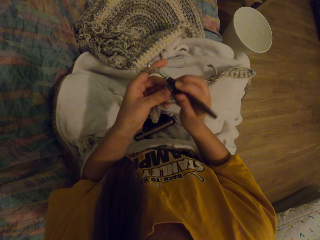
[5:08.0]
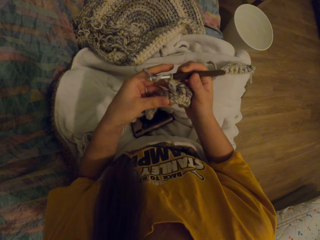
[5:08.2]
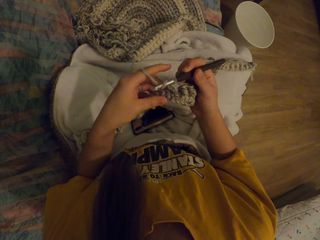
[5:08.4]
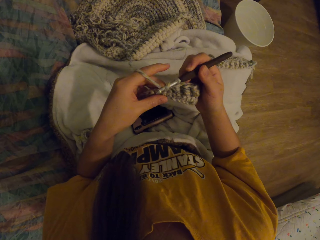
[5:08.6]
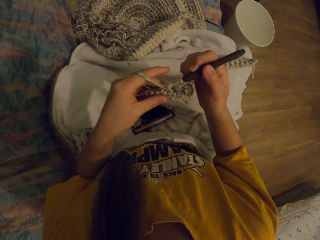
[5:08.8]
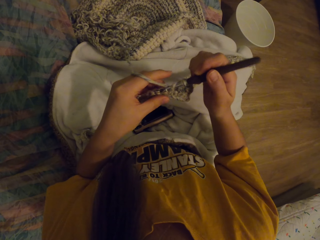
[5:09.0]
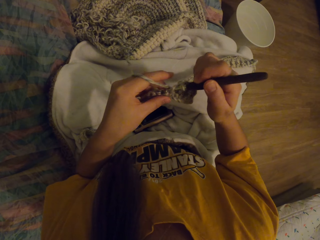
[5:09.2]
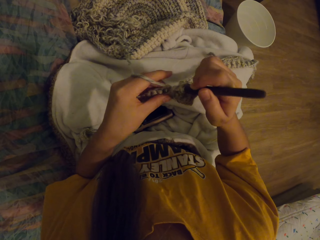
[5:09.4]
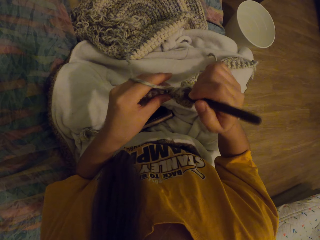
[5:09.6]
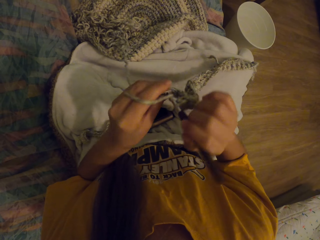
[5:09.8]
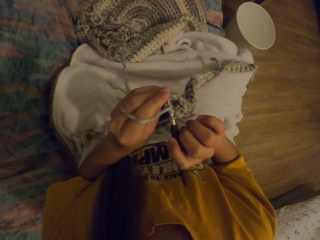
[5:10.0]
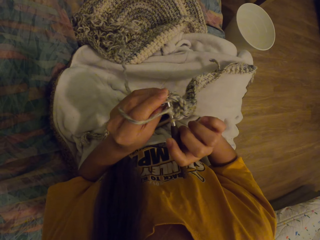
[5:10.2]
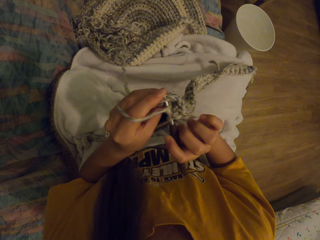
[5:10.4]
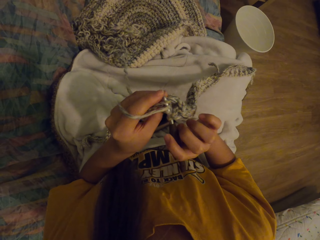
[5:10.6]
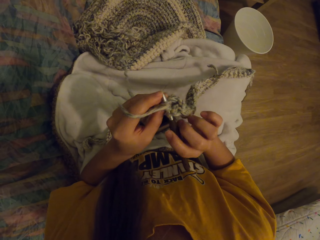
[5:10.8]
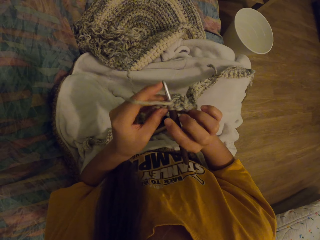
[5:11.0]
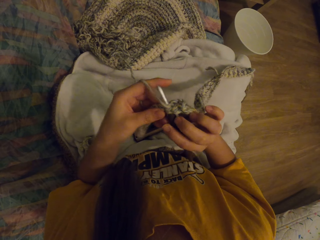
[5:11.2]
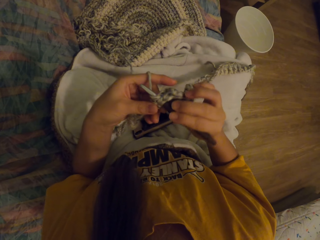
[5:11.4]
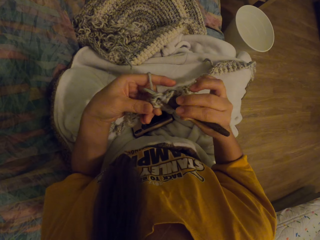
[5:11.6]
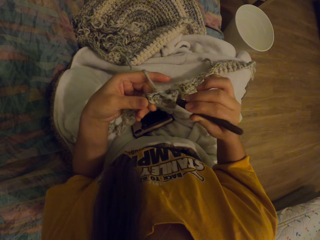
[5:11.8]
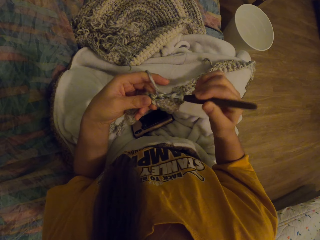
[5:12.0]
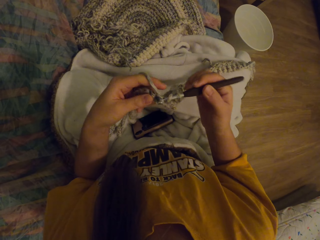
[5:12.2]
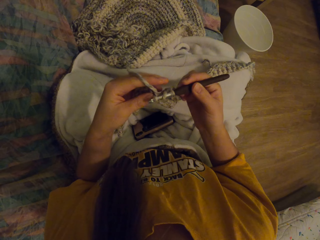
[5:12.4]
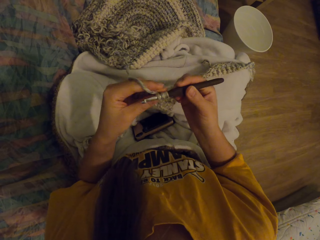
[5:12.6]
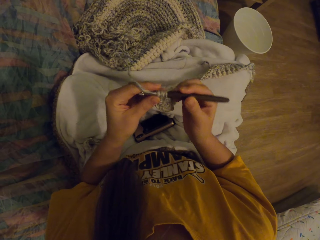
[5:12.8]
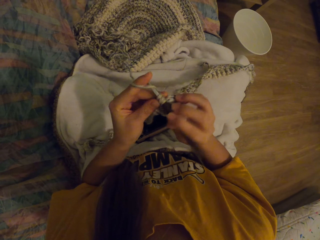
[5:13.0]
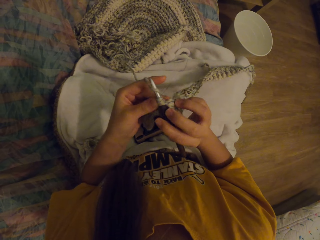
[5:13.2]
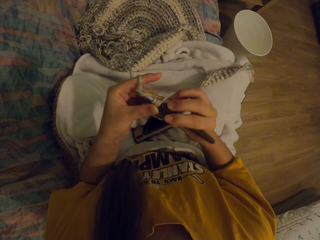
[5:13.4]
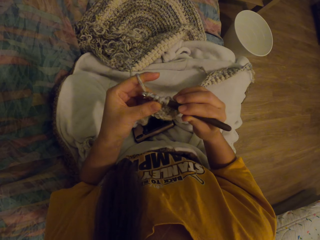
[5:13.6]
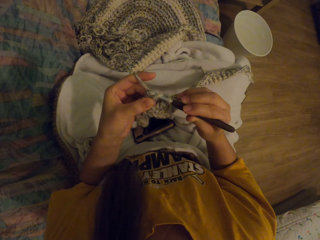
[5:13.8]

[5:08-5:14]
The camera wearer knits the fabric with the crochet.

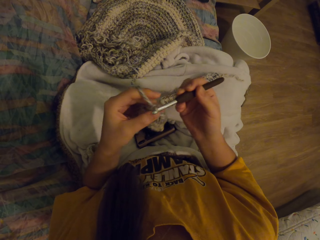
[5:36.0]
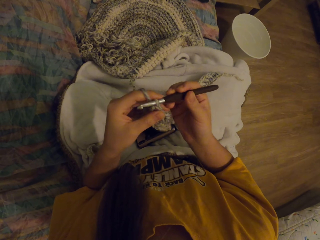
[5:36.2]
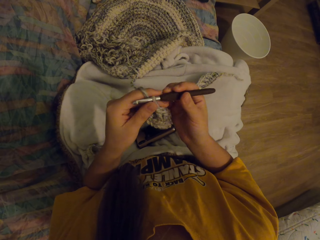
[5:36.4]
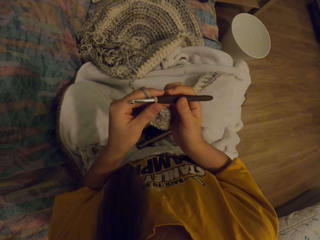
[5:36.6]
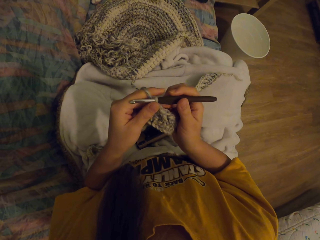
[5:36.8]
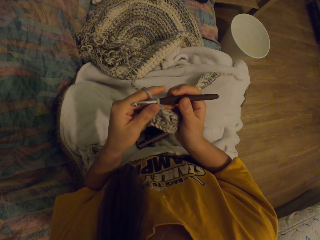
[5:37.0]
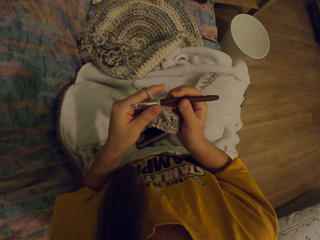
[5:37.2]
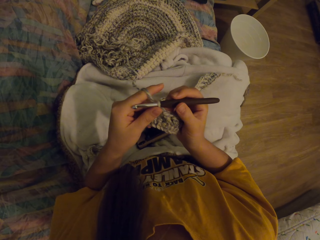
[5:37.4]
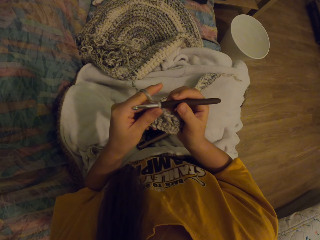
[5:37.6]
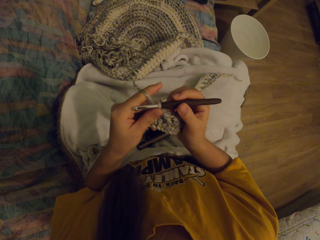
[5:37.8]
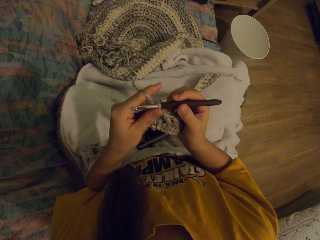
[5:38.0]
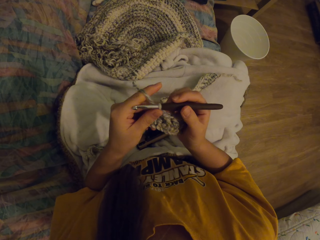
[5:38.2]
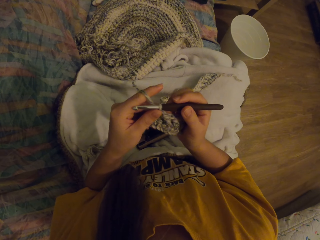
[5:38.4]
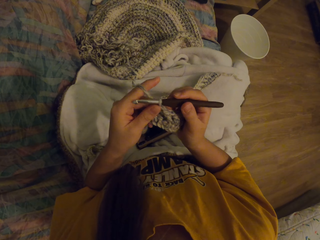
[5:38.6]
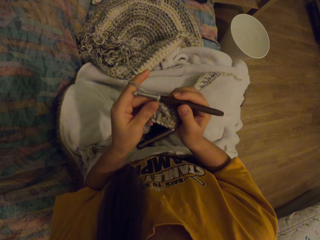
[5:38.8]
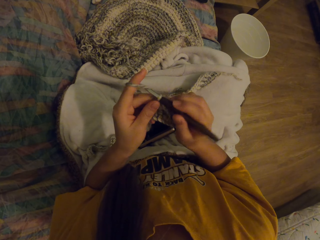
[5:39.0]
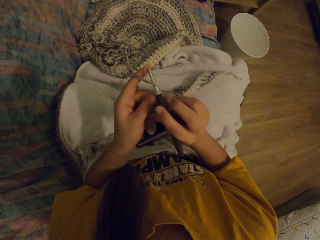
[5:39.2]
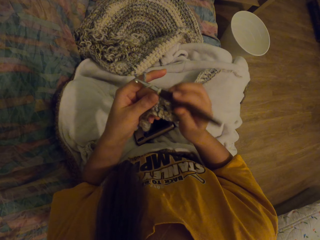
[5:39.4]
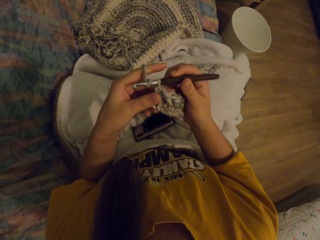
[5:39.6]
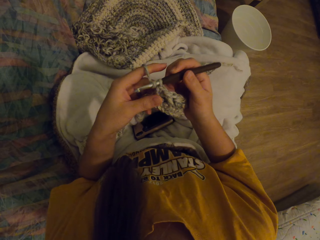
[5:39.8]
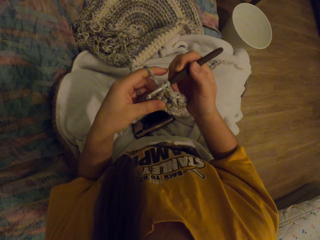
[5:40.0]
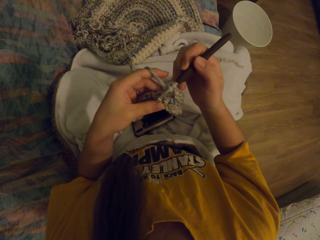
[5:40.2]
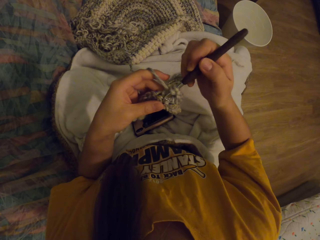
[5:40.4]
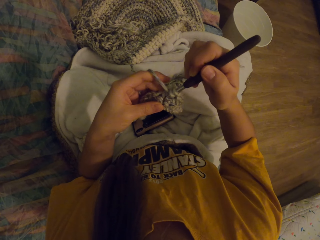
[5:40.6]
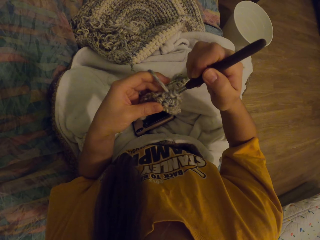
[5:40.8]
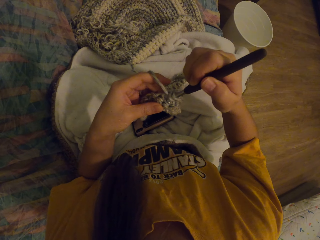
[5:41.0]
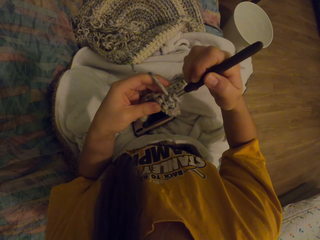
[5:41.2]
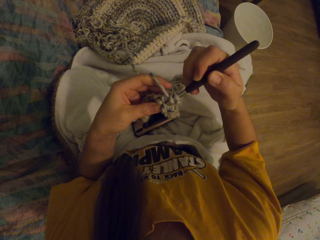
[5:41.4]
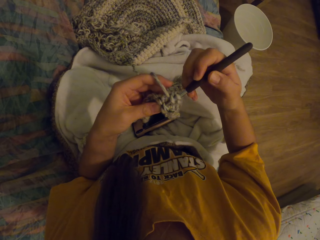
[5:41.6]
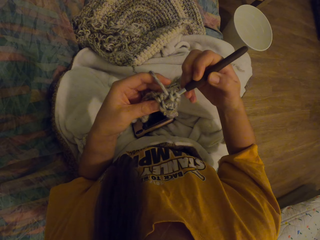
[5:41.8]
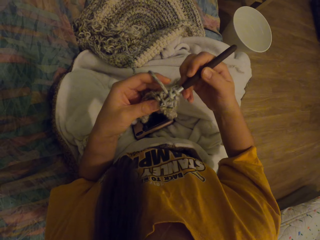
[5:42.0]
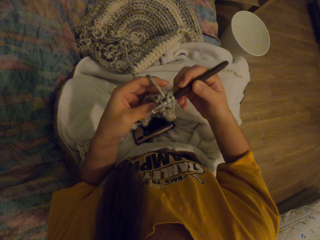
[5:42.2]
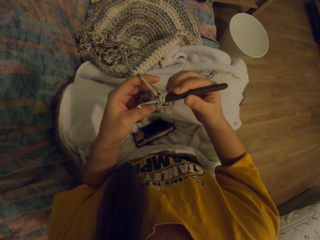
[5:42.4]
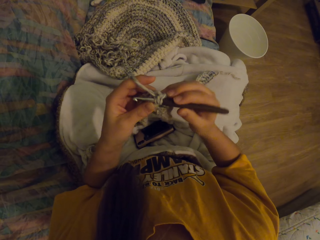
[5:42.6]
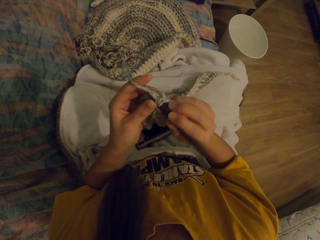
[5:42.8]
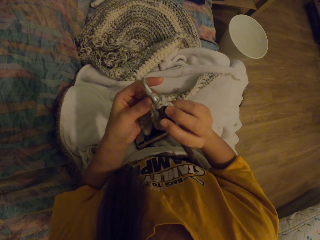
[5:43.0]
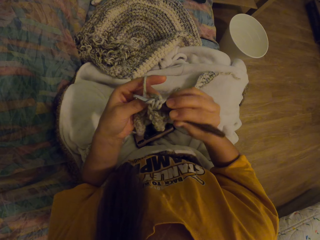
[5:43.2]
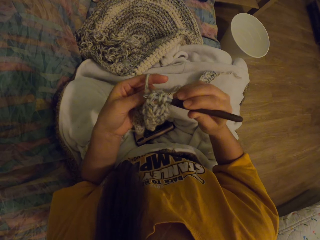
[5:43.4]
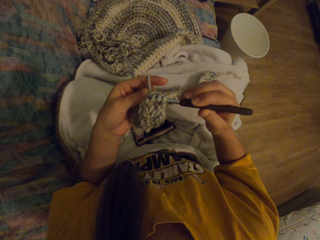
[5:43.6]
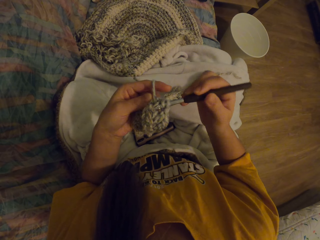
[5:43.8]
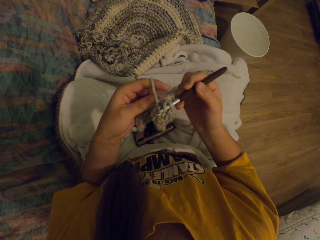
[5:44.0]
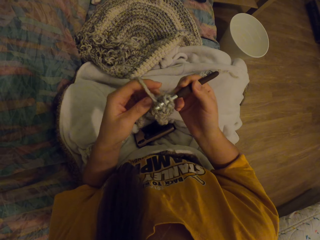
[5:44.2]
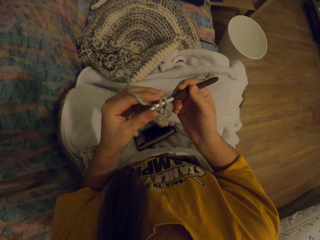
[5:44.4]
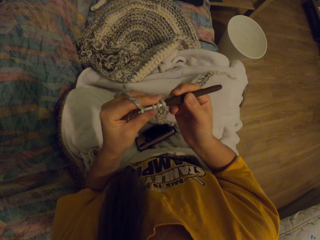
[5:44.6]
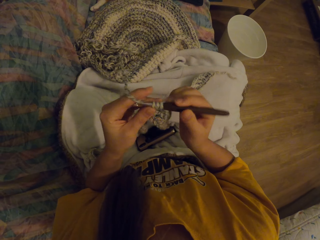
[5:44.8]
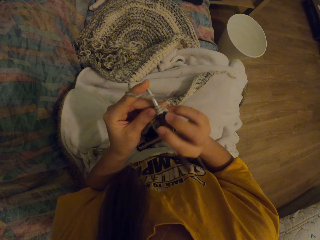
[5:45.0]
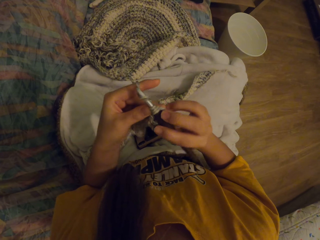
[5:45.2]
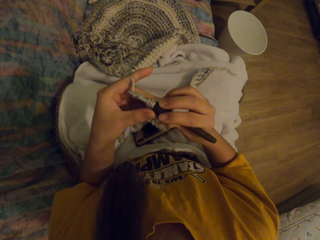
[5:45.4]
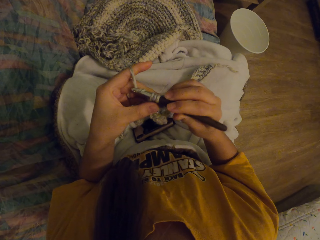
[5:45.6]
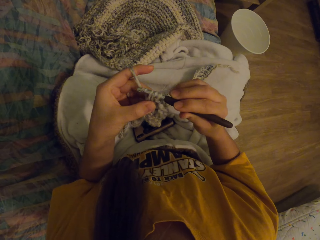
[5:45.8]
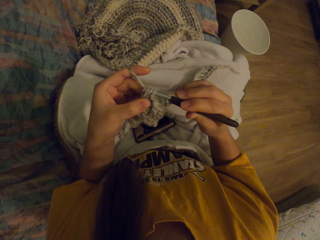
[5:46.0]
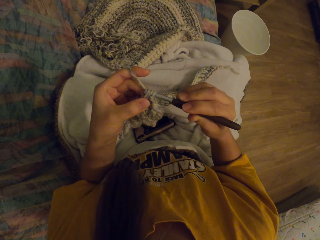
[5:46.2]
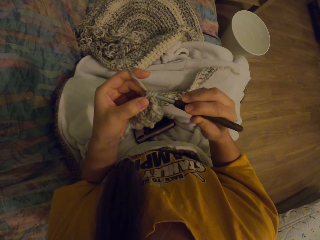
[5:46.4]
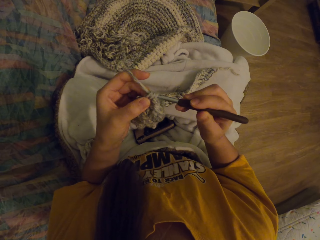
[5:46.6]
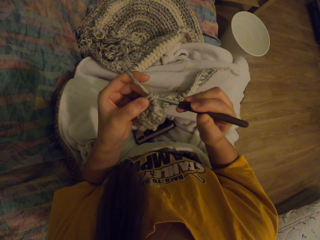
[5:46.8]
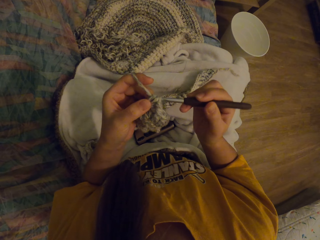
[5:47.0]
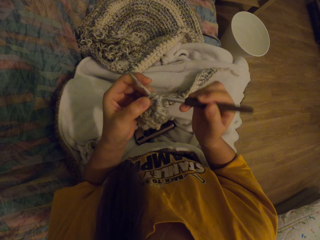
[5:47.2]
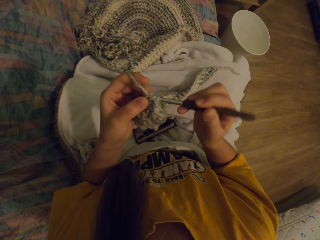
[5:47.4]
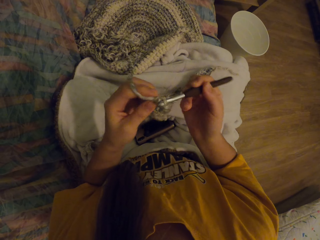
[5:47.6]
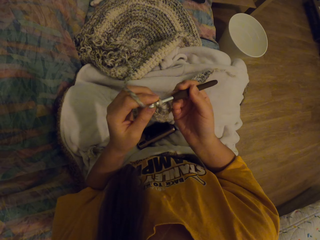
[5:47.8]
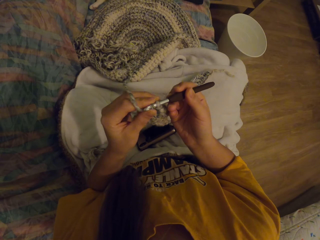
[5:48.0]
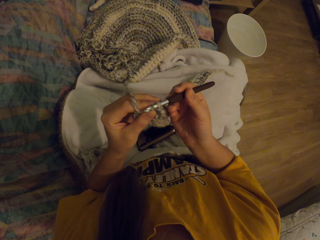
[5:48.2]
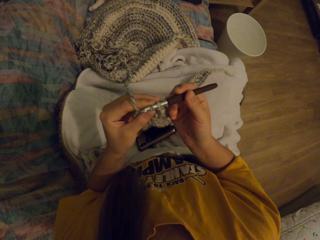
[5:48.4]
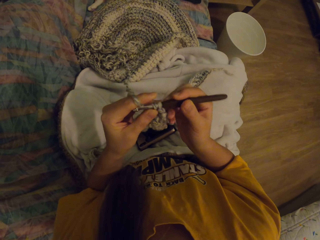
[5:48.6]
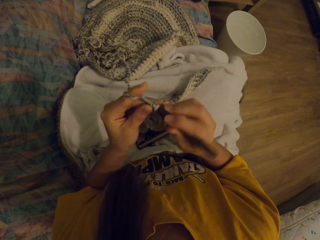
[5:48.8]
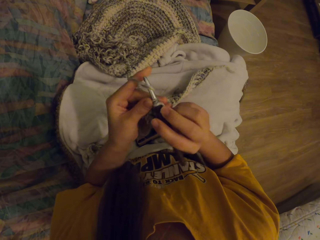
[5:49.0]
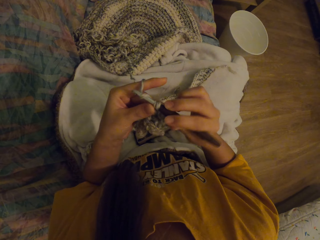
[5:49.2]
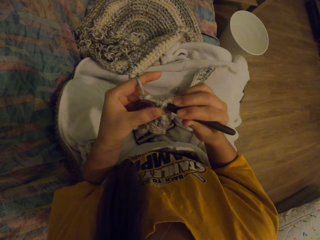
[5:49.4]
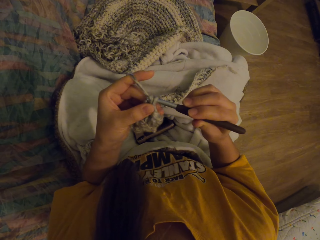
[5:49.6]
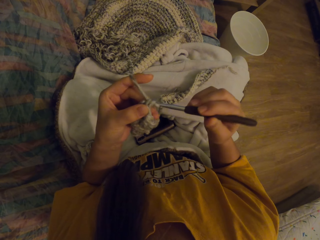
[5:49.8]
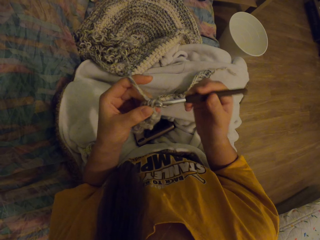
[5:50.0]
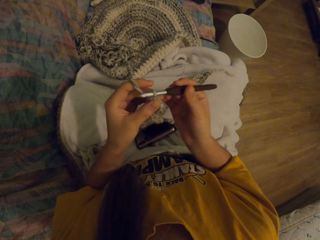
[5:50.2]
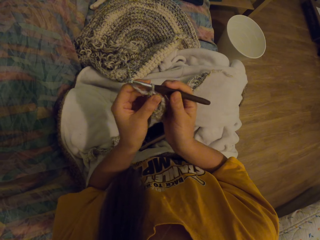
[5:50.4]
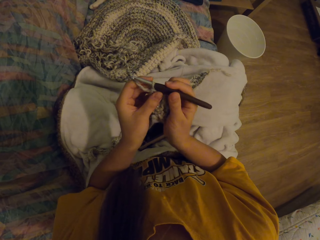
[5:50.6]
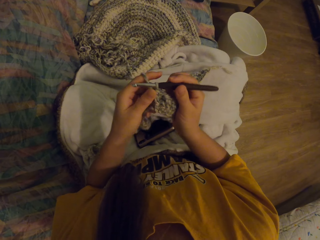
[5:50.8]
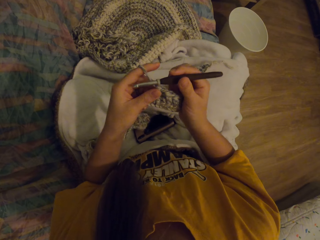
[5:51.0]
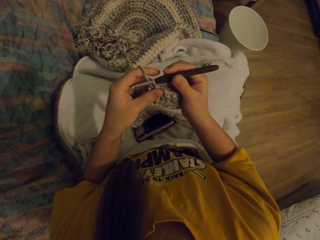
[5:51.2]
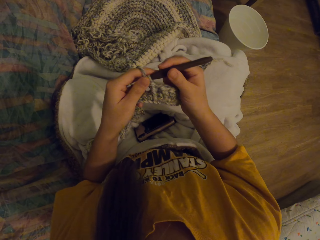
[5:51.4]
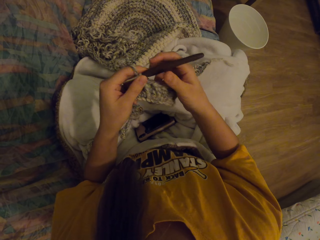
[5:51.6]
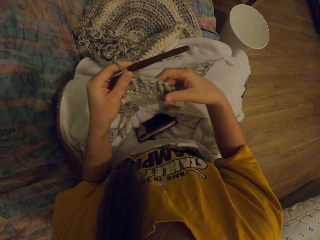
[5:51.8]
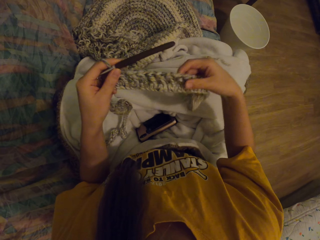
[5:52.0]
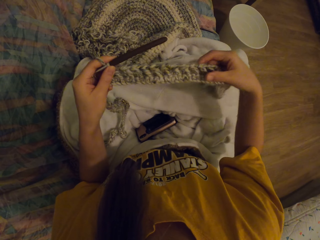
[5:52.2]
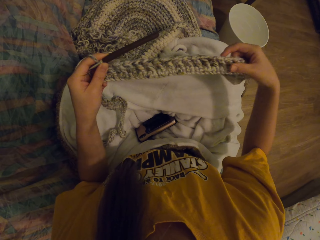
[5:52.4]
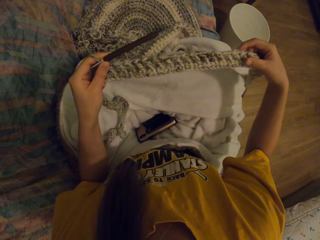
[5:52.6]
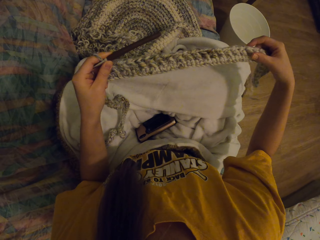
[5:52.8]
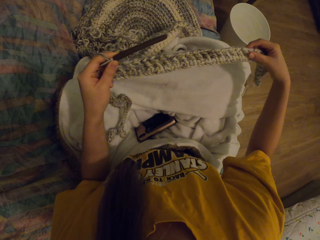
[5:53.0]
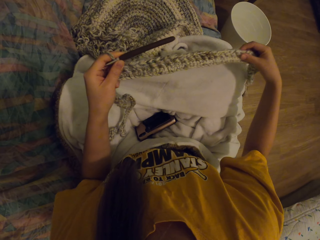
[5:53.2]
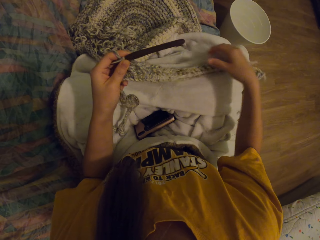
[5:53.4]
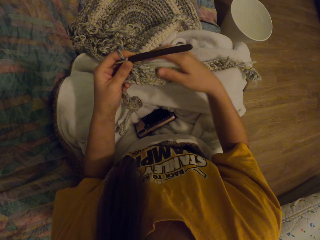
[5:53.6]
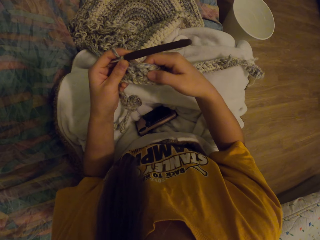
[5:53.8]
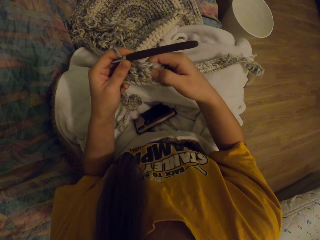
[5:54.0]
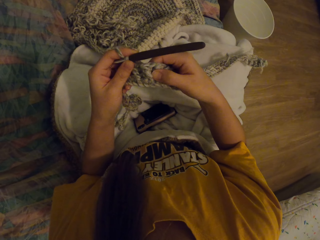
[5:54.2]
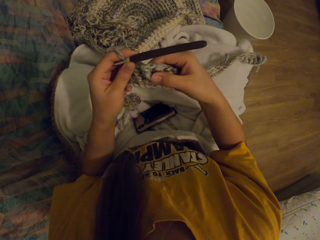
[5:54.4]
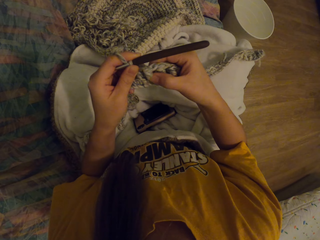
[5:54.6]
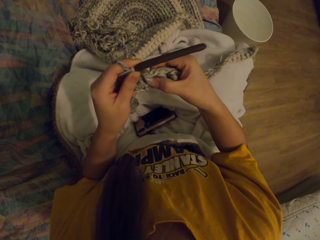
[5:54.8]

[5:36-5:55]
The camera wearer checks the crochet. They knit with the crochet. They straighten the fabric and check the knitted cloth.
